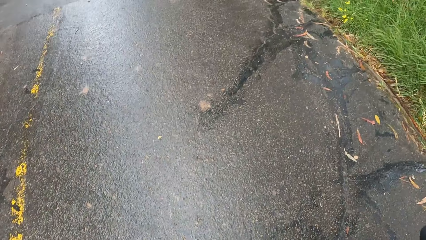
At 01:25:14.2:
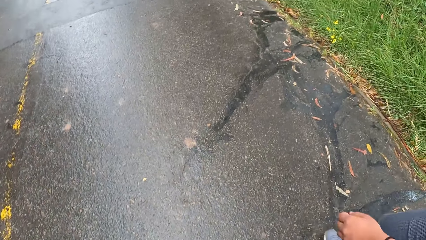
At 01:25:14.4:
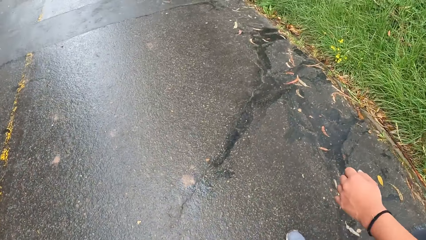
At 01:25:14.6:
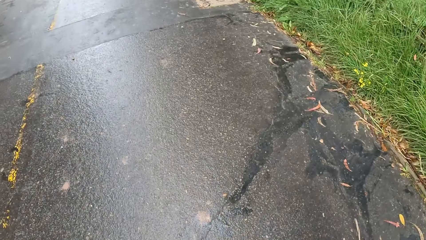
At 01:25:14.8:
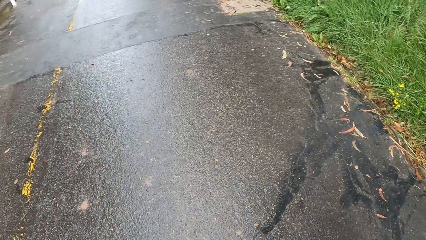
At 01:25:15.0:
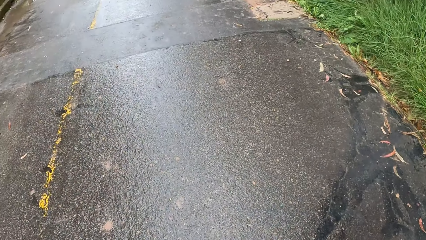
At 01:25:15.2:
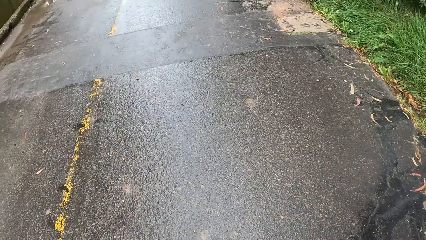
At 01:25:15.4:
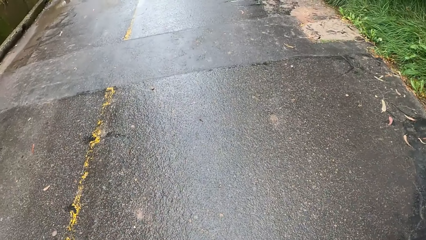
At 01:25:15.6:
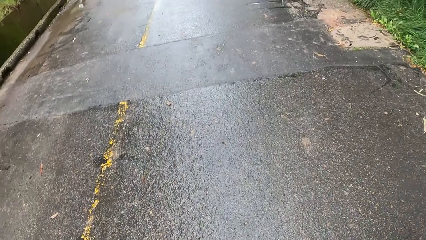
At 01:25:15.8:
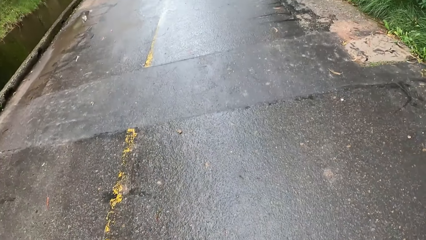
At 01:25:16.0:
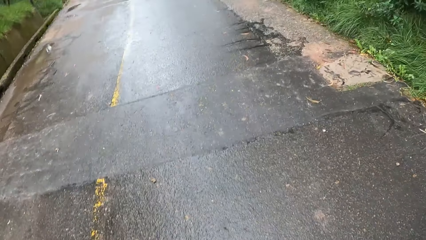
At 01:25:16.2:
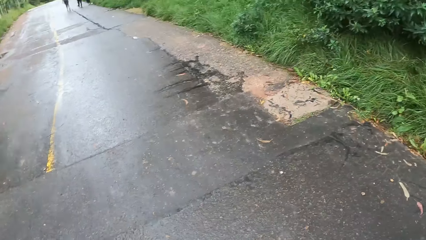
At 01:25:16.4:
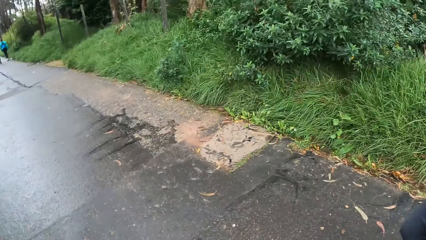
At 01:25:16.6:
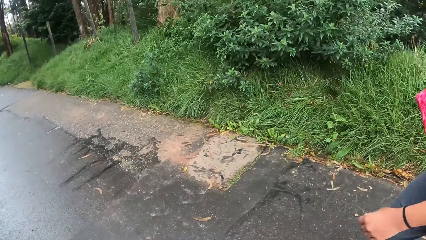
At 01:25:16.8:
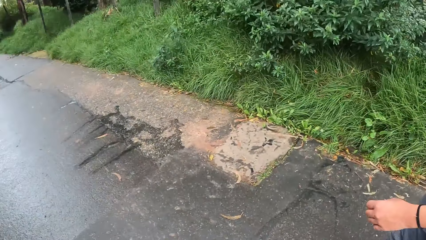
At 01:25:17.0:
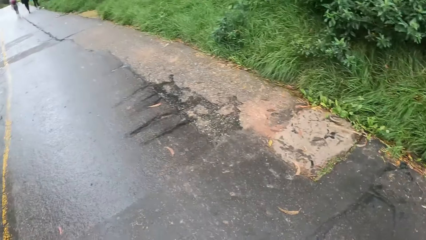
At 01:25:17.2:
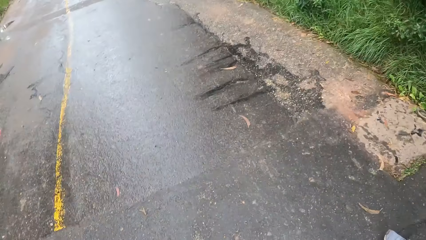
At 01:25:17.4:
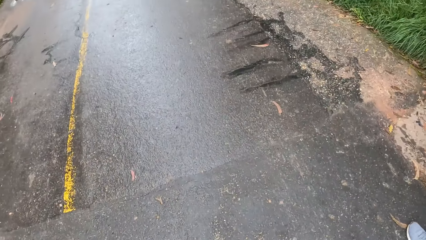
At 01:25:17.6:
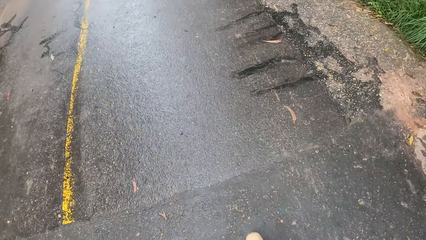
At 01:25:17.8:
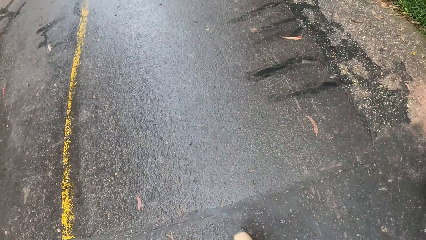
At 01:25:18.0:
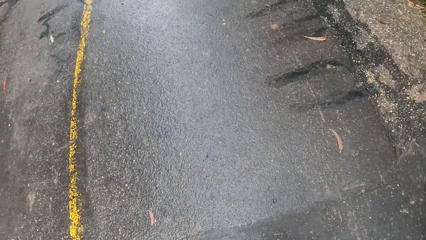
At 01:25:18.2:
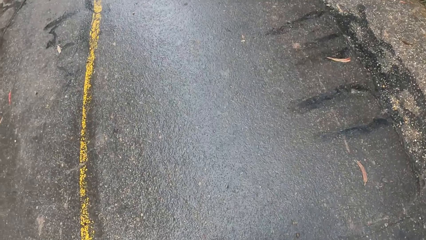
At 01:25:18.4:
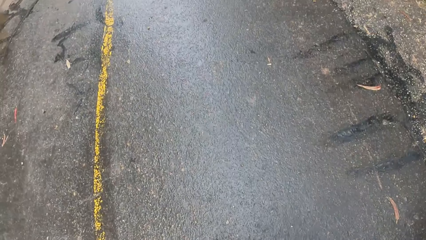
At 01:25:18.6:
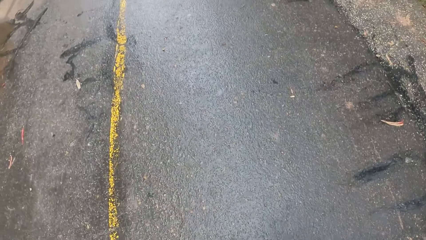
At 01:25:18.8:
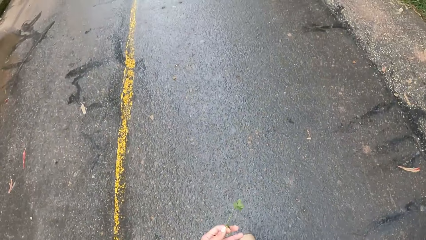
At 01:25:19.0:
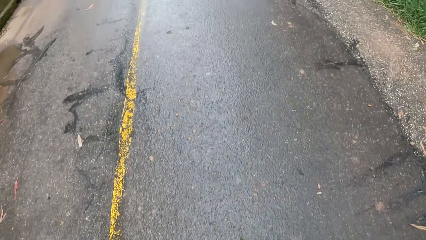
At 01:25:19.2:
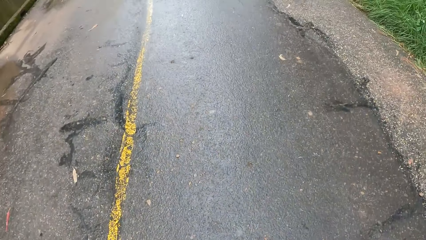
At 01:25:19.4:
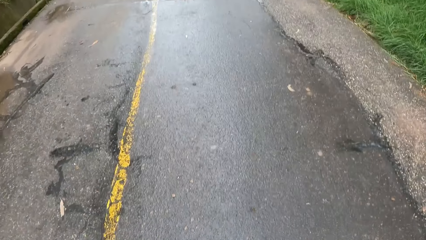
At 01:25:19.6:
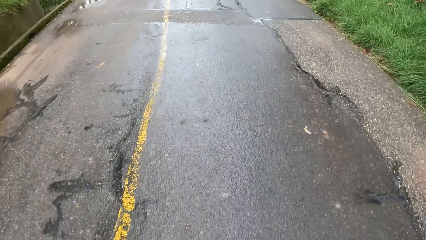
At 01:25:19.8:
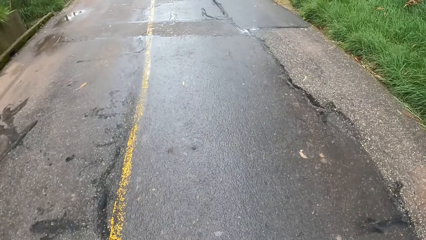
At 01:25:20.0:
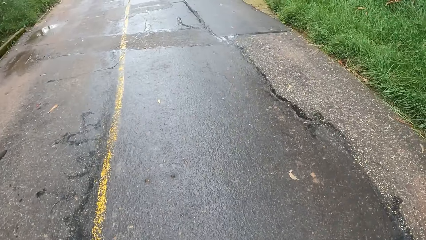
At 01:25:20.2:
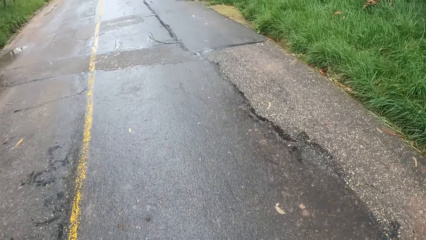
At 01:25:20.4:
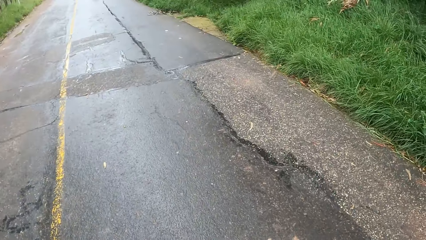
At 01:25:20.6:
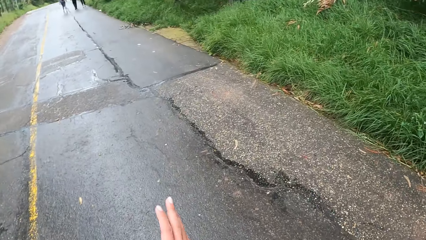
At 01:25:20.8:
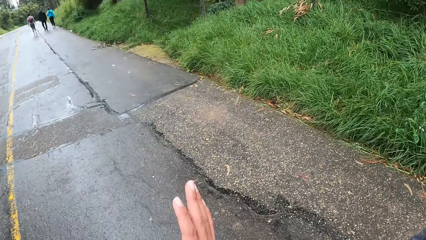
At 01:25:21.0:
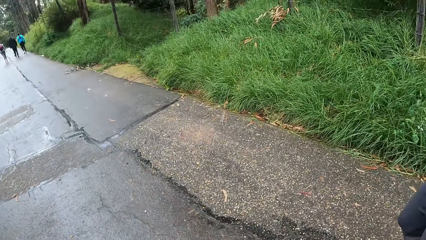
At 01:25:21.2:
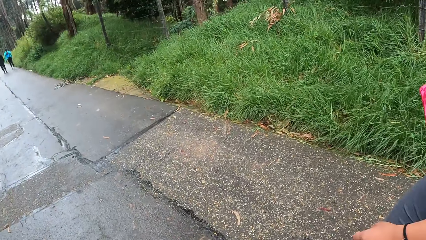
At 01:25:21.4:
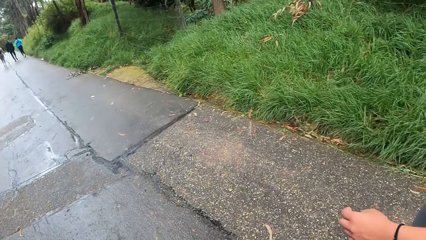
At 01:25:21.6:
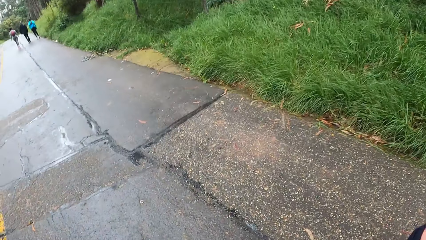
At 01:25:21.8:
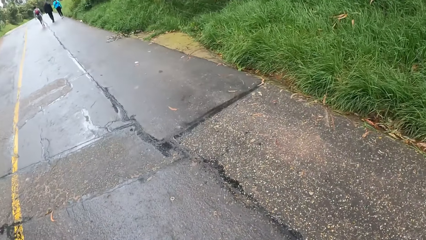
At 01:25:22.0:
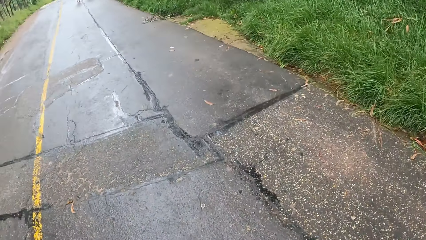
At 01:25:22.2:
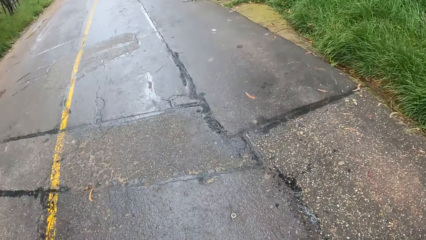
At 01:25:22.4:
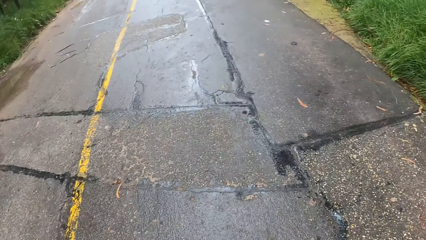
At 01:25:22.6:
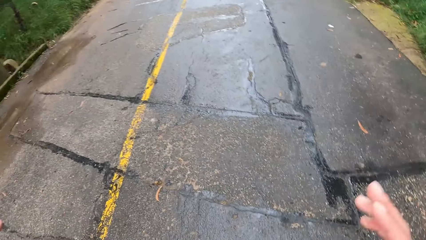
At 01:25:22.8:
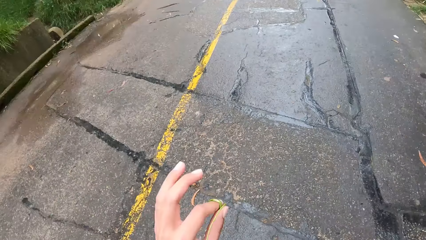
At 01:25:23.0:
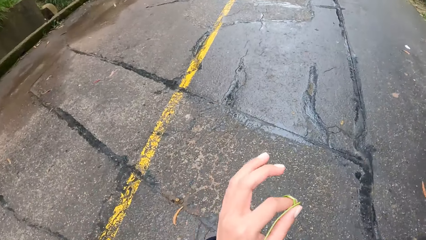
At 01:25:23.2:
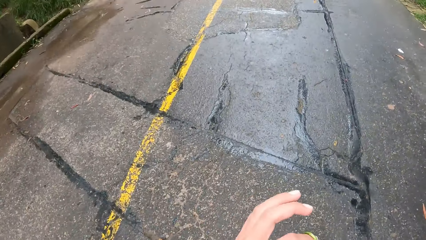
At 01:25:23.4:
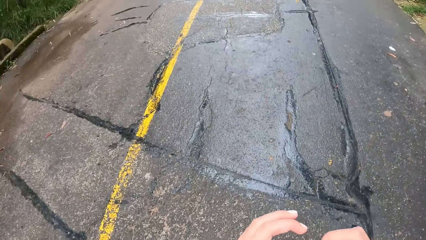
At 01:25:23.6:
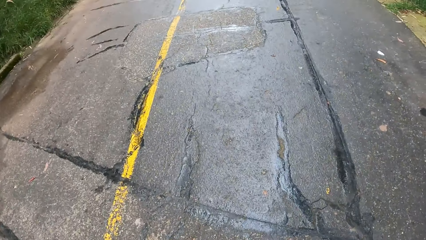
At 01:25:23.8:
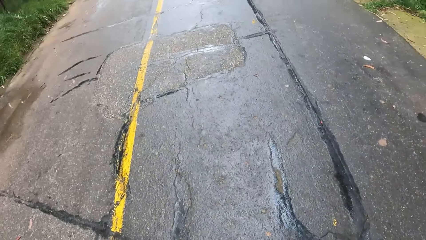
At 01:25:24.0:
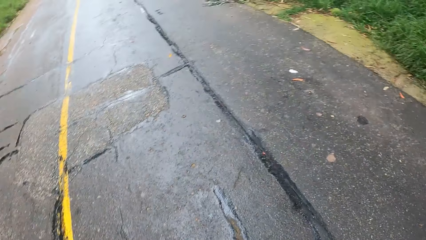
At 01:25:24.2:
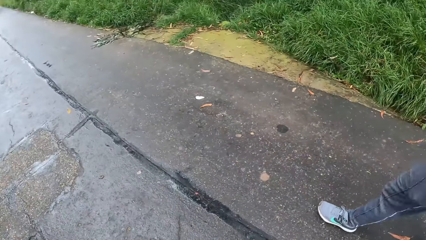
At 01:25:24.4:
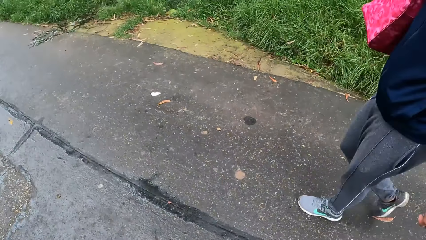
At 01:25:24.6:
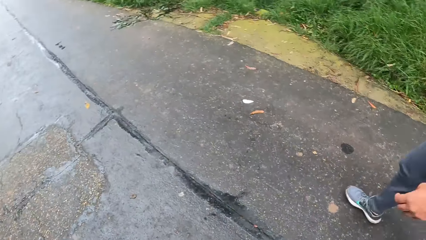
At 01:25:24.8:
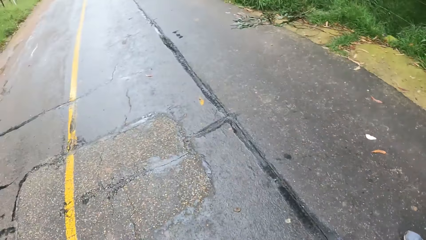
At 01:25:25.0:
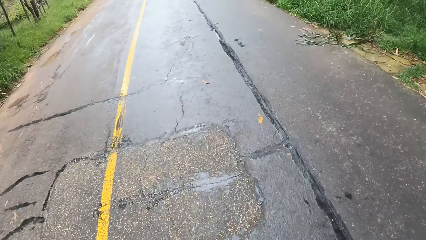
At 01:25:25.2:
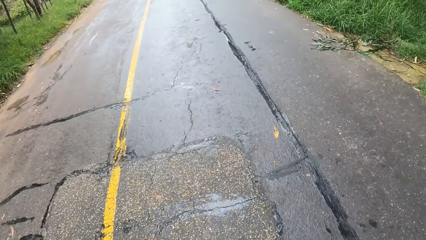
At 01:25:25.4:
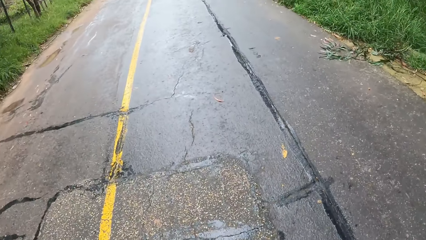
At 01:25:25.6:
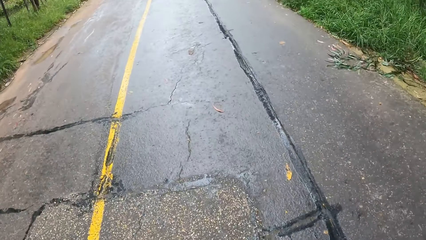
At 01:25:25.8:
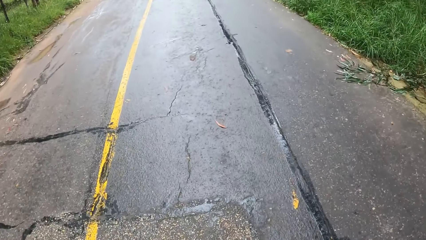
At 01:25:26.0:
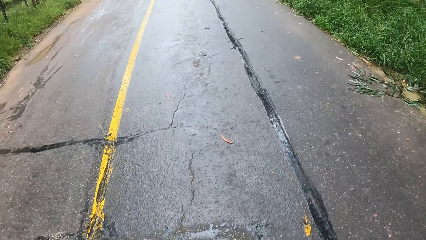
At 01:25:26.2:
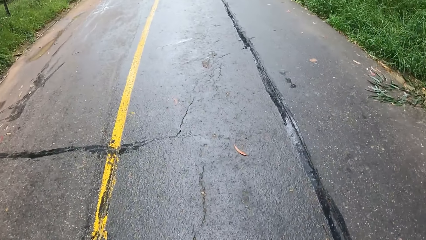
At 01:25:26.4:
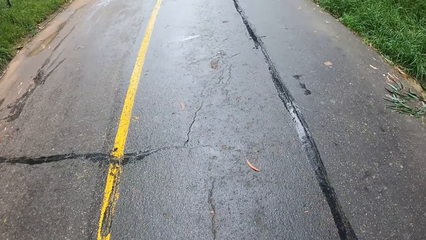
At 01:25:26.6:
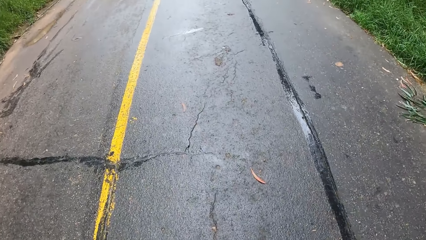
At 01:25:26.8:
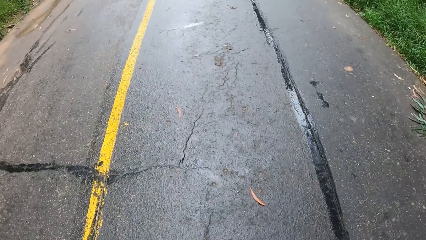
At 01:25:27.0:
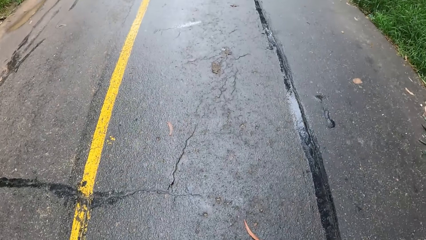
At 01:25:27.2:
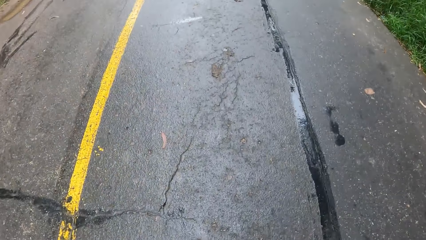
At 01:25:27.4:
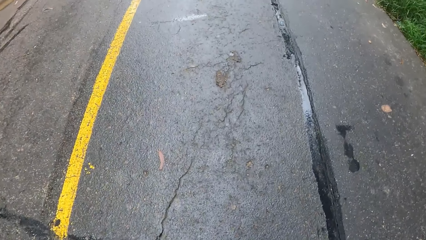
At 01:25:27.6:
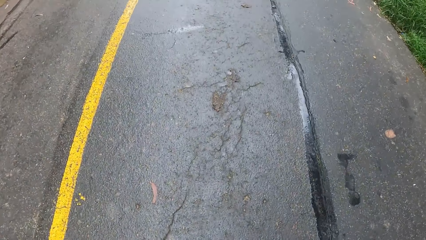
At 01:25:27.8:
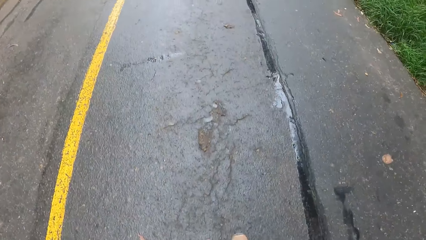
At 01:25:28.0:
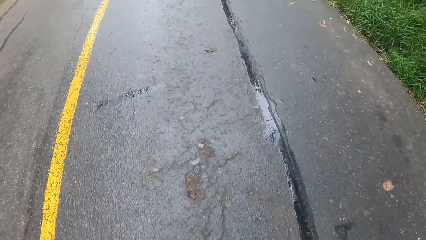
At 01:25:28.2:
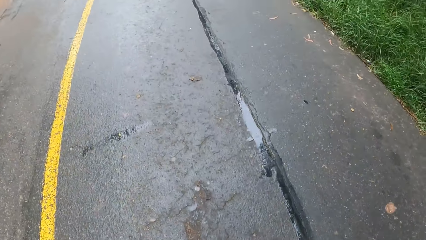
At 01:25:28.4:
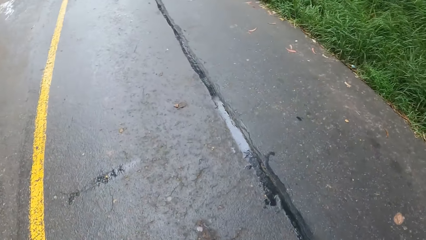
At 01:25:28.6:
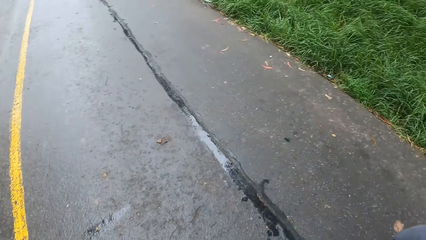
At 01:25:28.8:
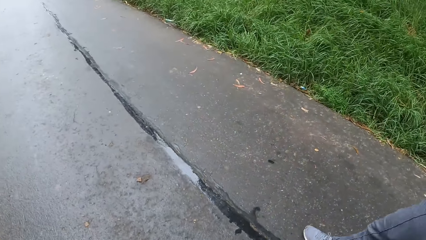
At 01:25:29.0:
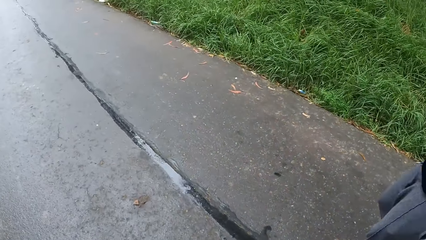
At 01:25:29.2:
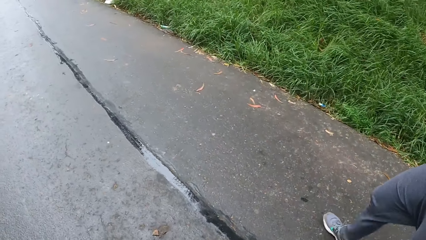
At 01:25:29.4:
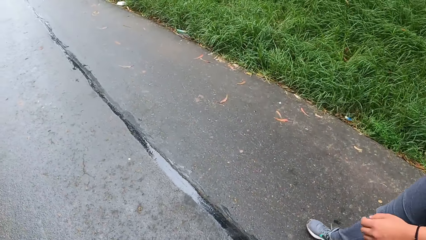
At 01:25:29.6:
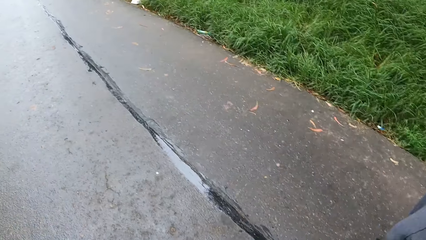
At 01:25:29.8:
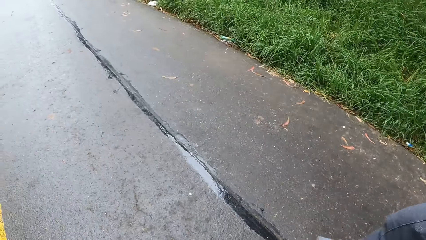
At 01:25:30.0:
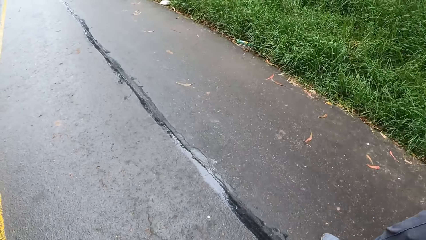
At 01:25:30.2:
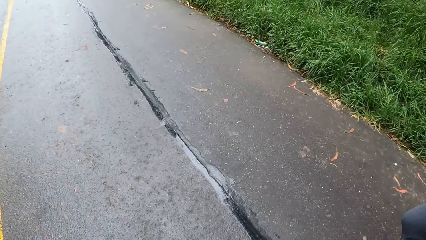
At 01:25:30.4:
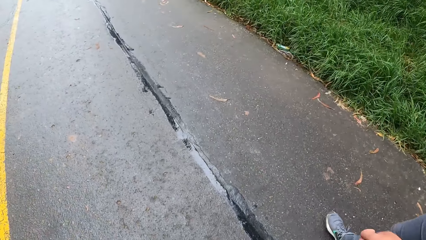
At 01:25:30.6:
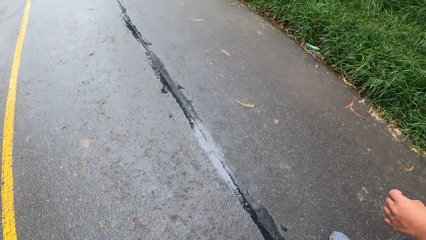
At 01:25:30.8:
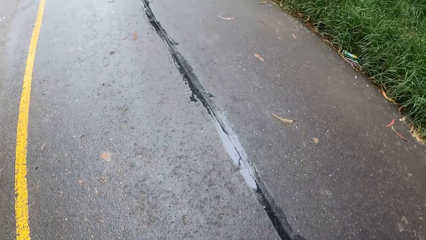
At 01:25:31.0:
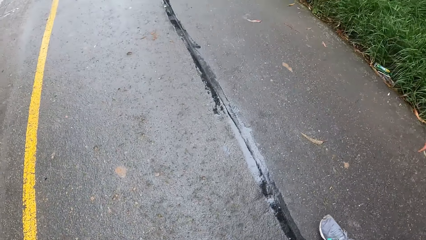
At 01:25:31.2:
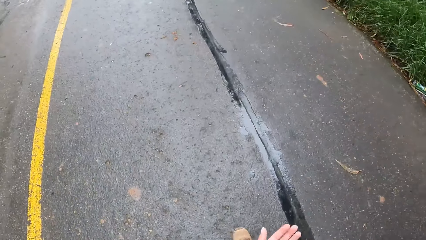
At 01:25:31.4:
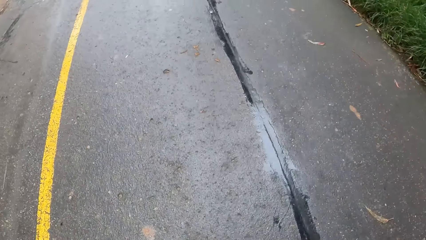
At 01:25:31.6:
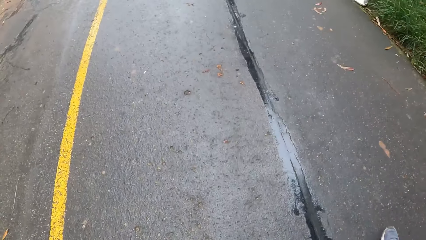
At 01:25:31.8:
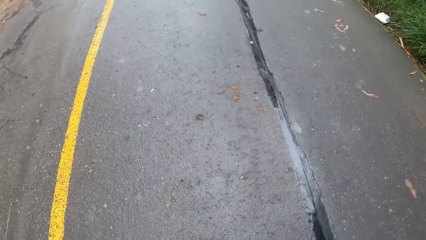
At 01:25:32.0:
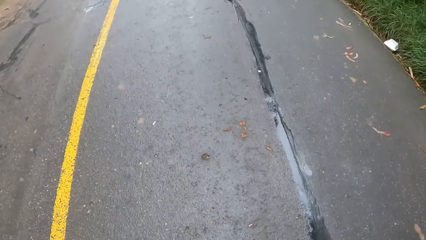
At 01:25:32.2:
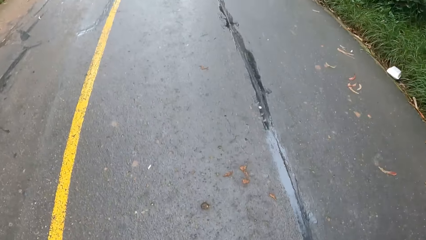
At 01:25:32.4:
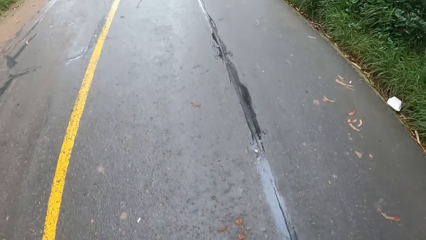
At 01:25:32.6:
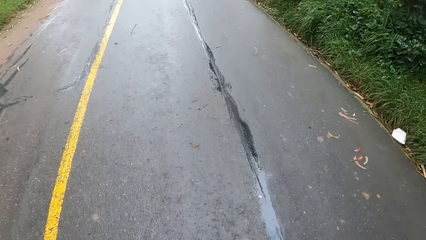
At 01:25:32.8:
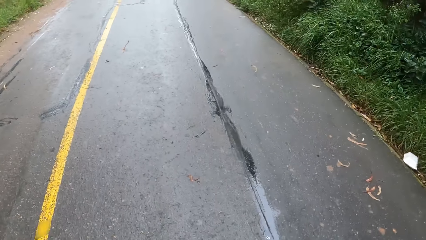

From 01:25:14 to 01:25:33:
The camera wearer walks along the road with a man. He looks around the forest. He walks along the road with the man. He holds the plant with his hands. He looks at the man. He walks along the road with the man.
